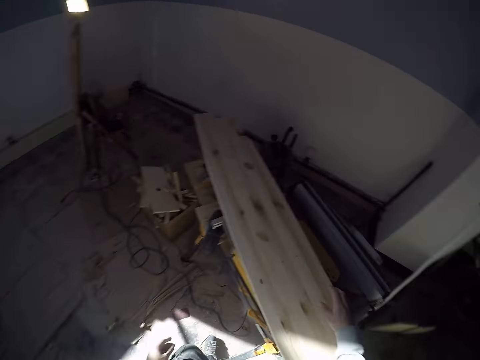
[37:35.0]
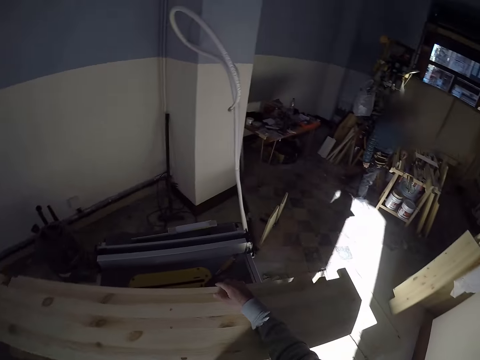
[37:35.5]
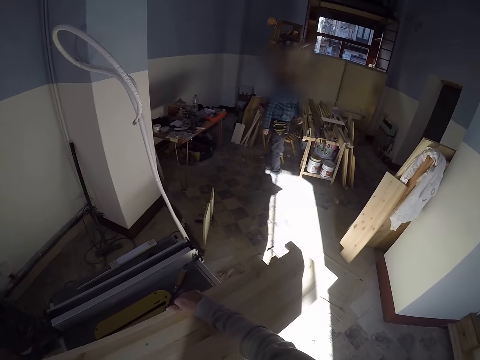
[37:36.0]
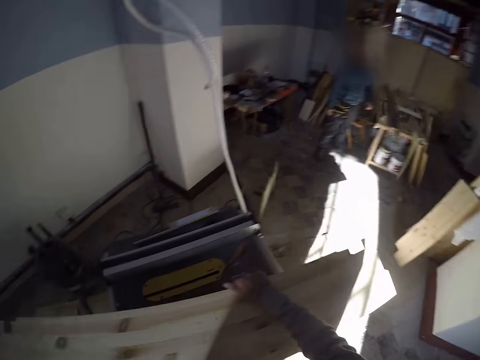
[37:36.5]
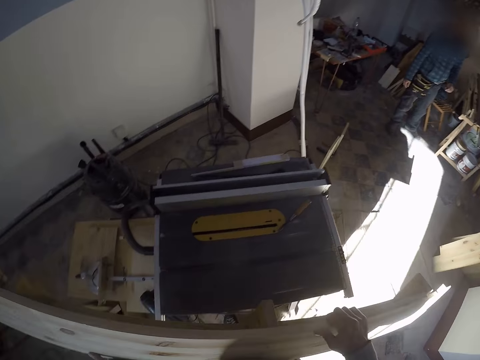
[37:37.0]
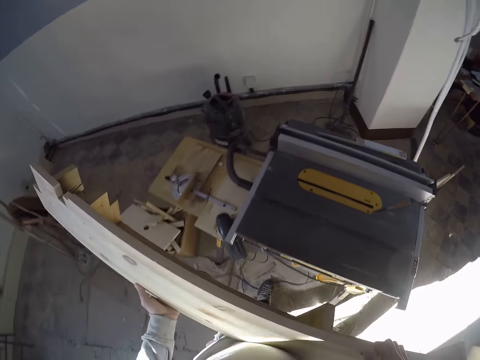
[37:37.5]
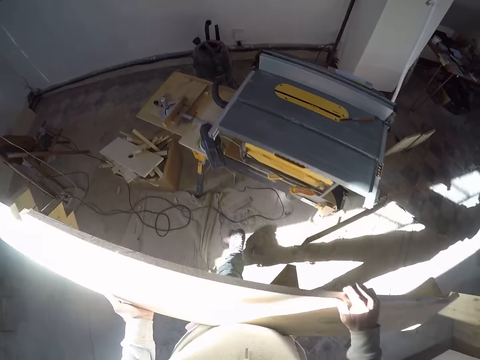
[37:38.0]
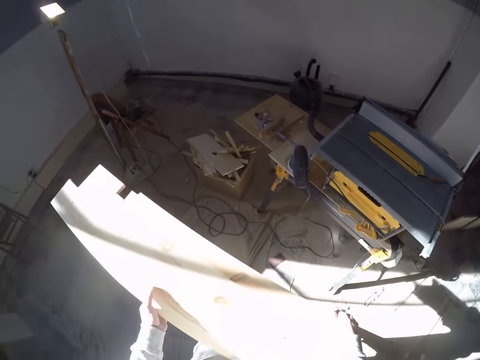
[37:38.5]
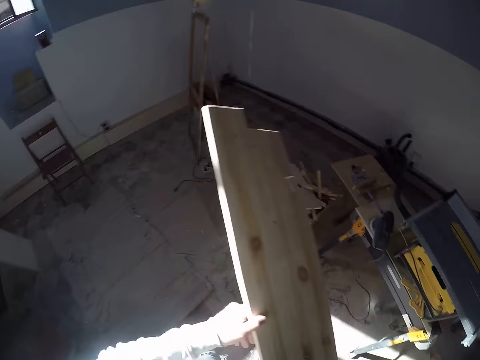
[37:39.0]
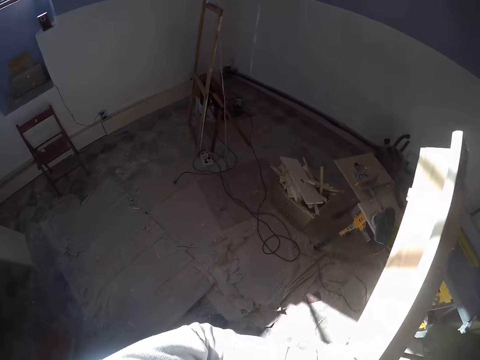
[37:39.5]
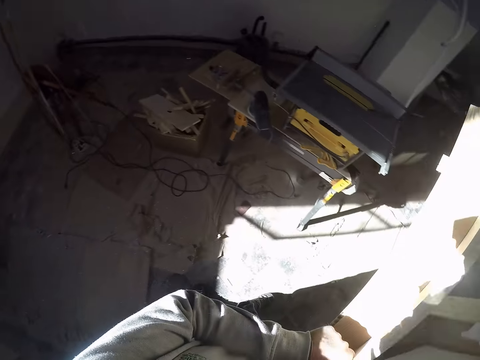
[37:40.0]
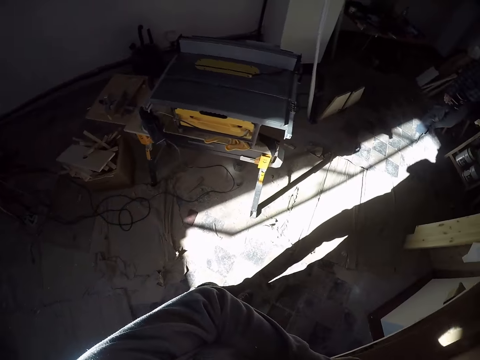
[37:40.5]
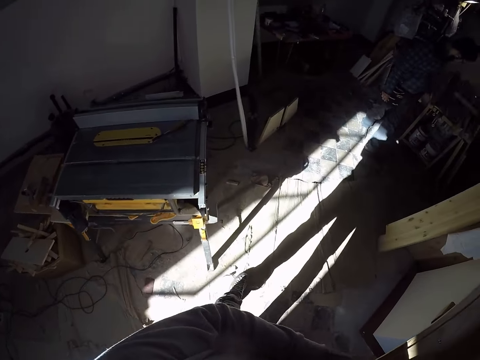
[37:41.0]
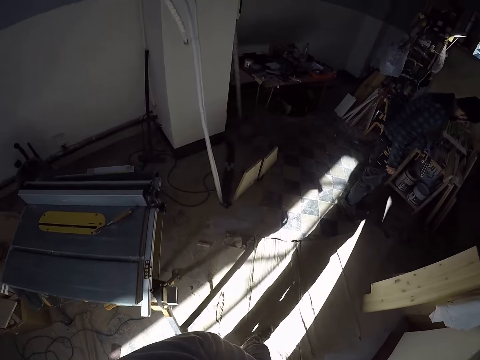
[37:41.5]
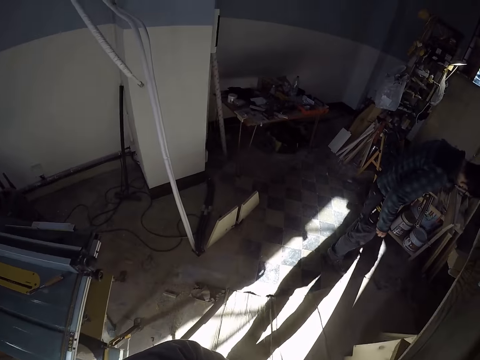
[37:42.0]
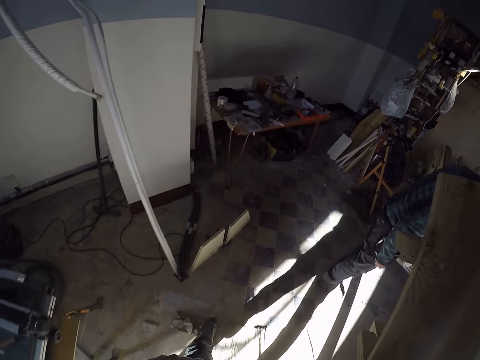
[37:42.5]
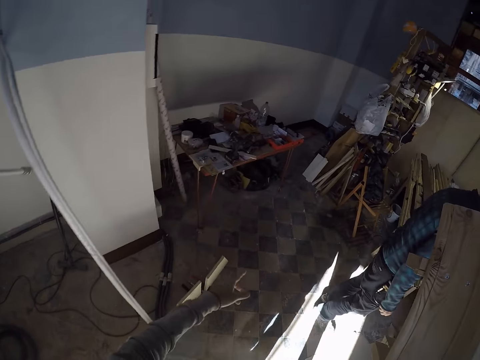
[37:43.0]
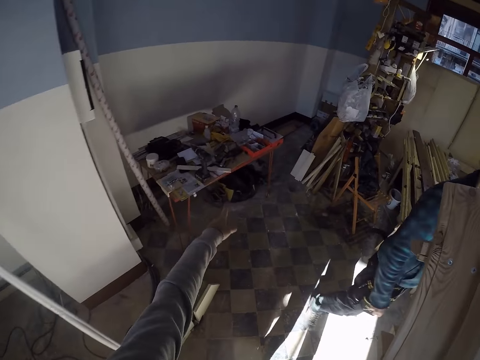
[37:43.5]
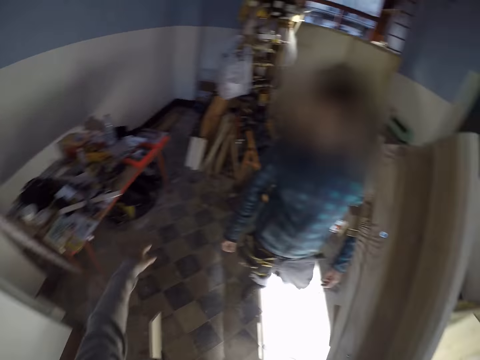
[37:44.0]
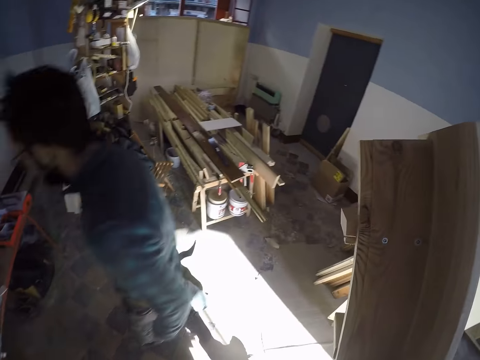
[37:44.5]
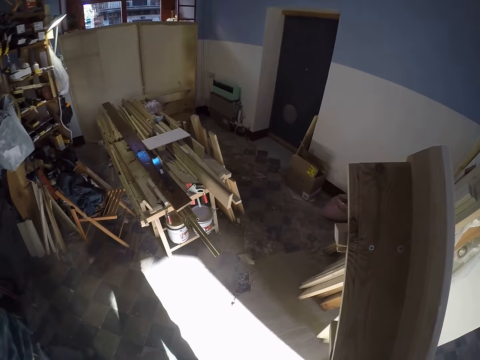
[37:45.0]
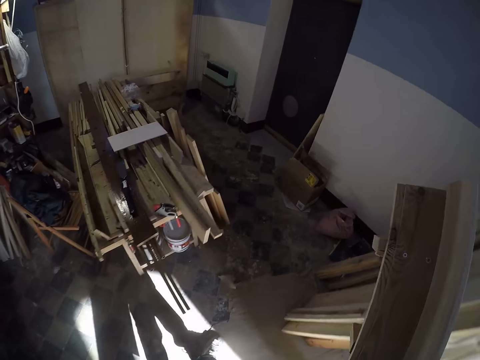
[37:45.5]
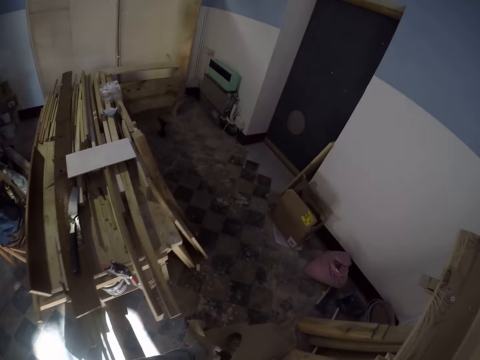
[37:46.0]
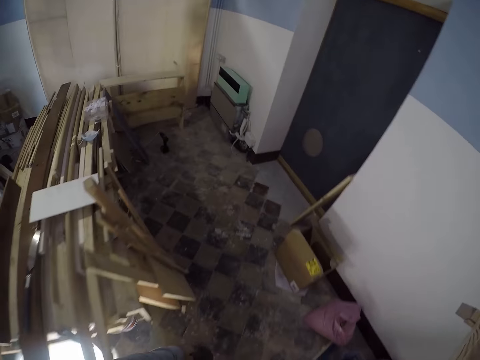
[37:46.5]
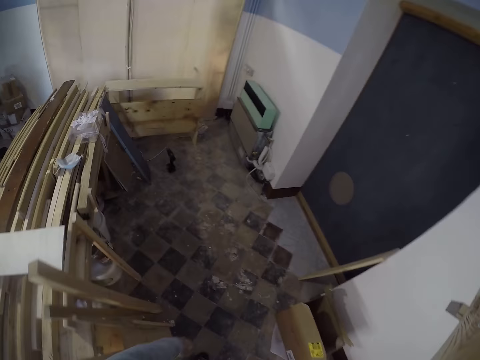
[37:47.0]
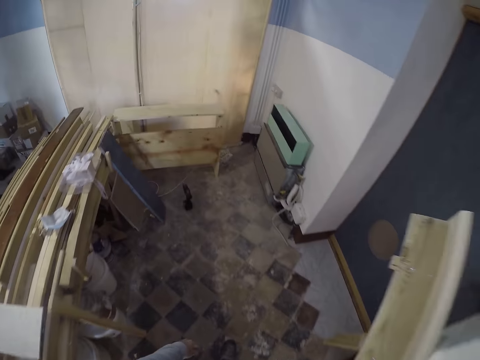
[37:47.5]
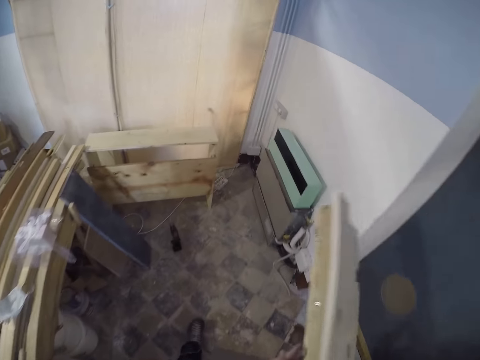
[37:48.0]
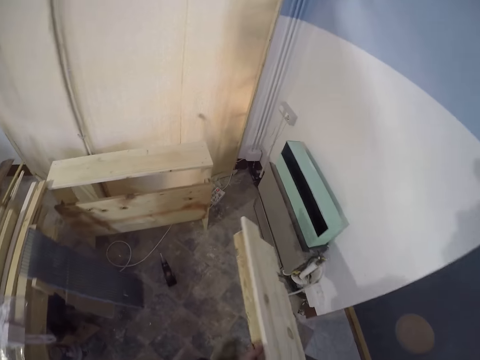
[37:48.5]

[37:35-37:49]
The camera wearer touches the board on the table saw. He holds the big wood on the metal table with his right hand. He lifts the big wood from the metal table with both hands. A person looks at the camera wearer. The camera wearer holds the board well. He walks around. He interacts with the person. The person walks around.

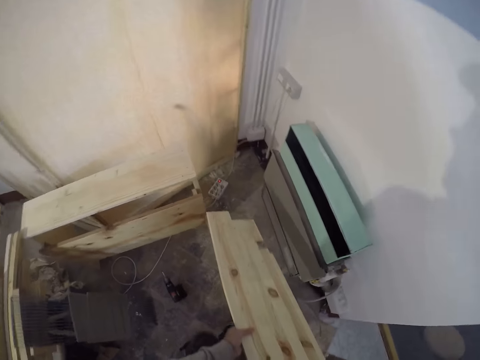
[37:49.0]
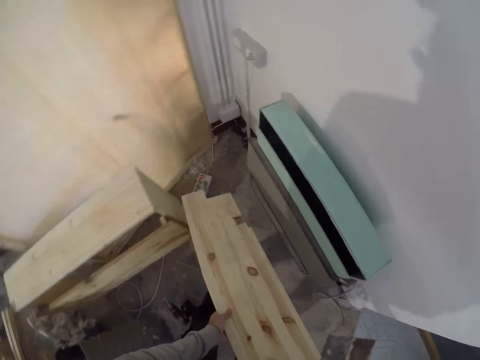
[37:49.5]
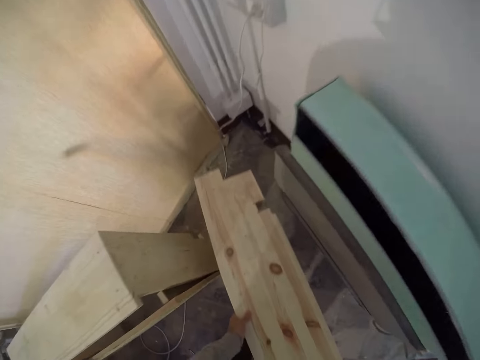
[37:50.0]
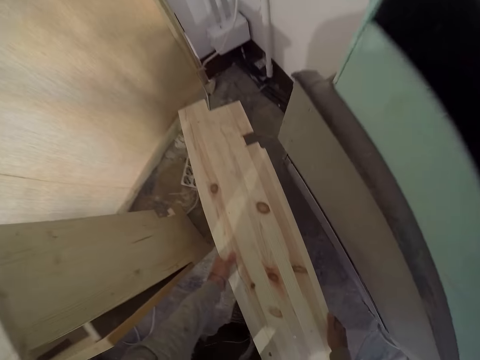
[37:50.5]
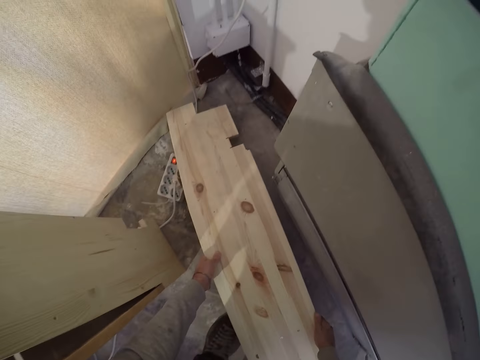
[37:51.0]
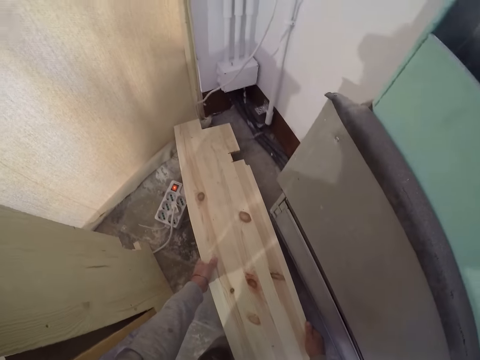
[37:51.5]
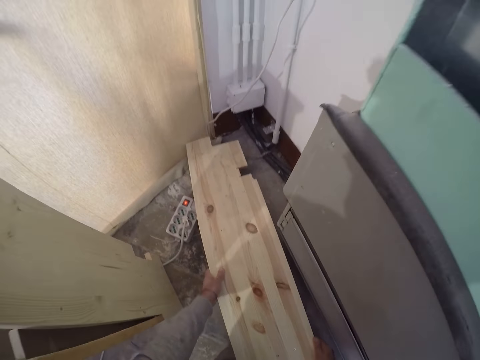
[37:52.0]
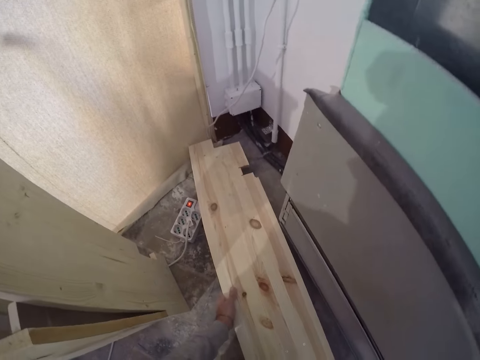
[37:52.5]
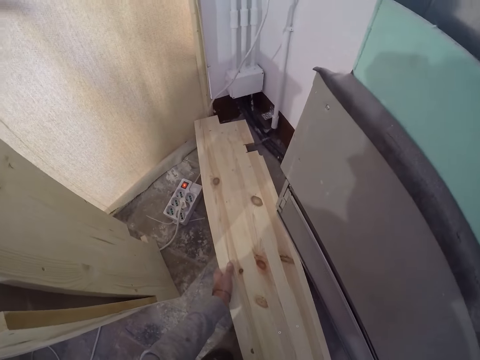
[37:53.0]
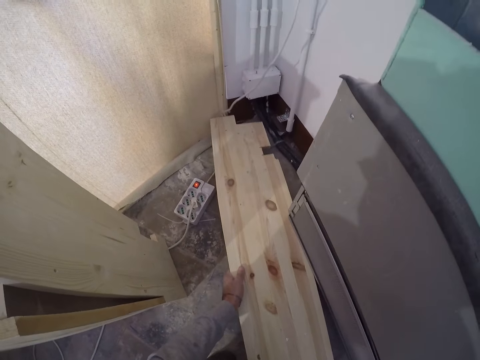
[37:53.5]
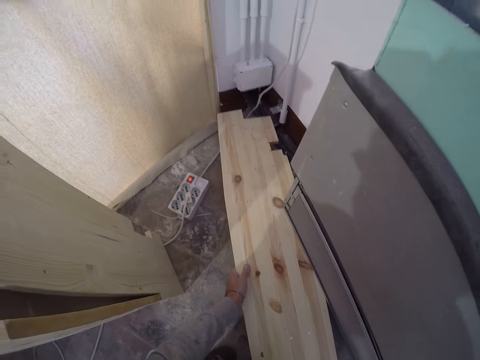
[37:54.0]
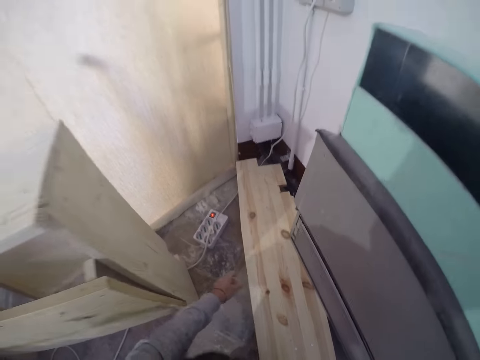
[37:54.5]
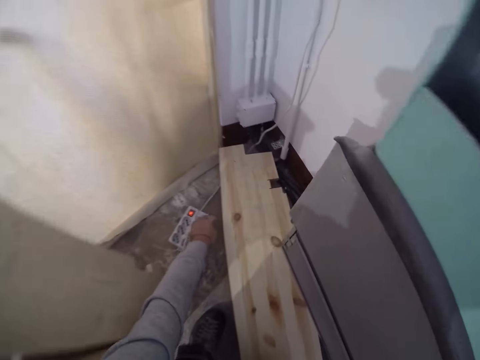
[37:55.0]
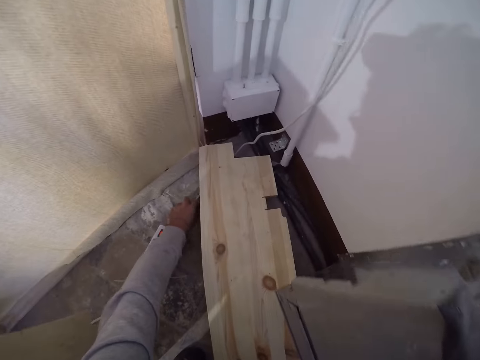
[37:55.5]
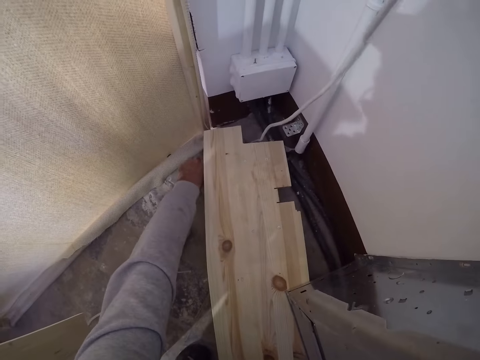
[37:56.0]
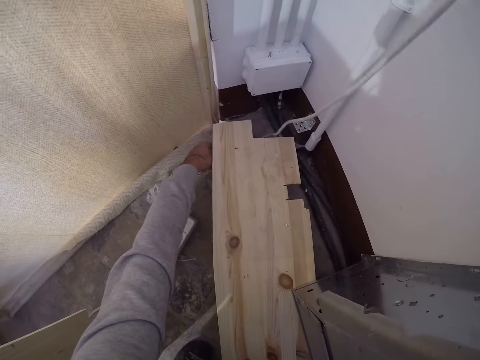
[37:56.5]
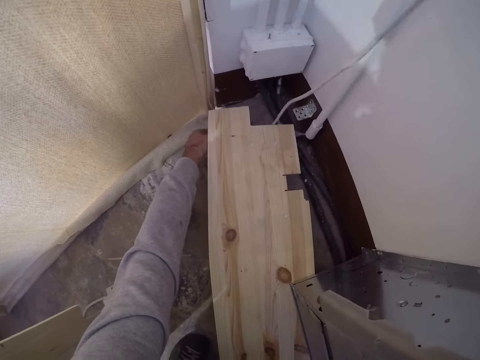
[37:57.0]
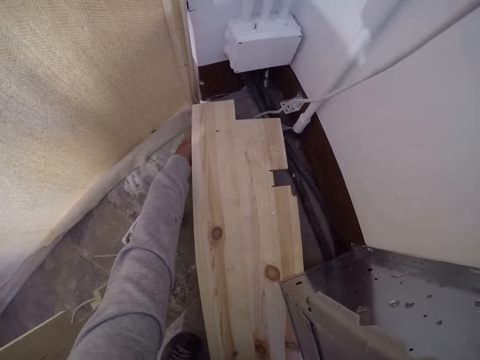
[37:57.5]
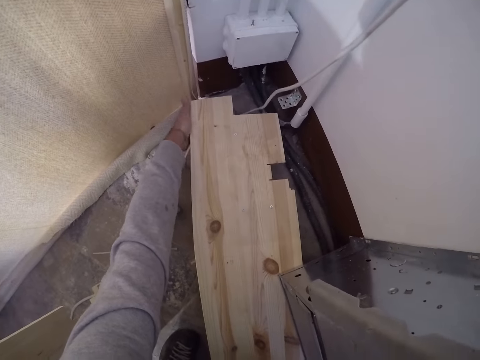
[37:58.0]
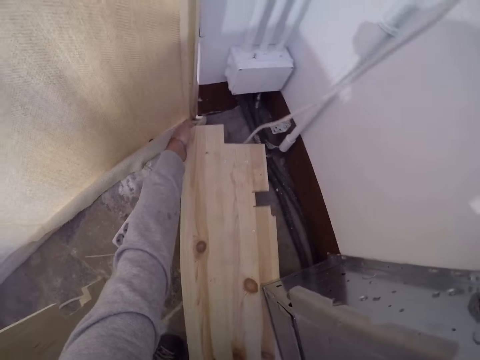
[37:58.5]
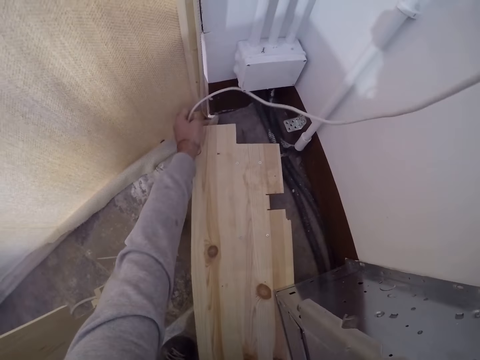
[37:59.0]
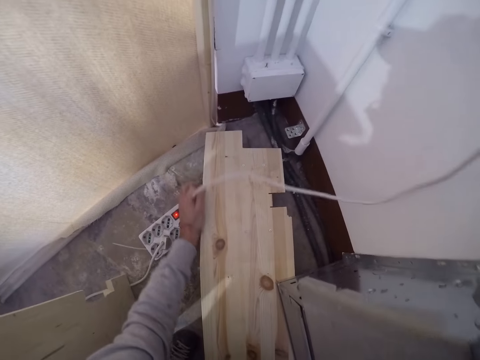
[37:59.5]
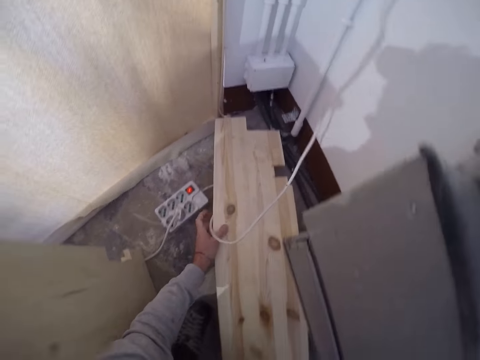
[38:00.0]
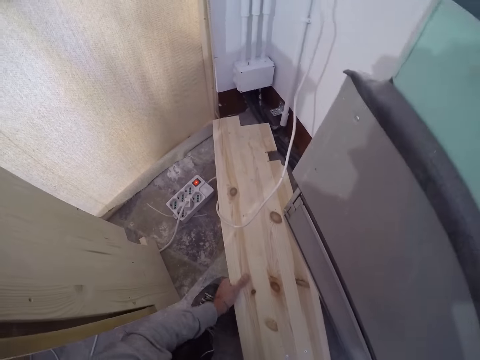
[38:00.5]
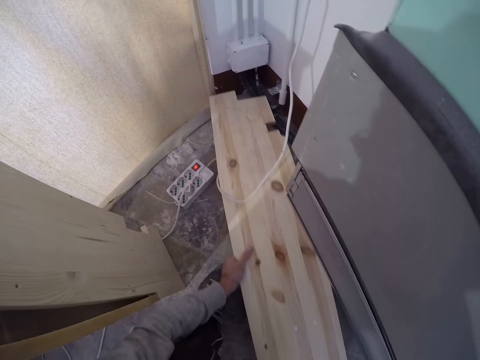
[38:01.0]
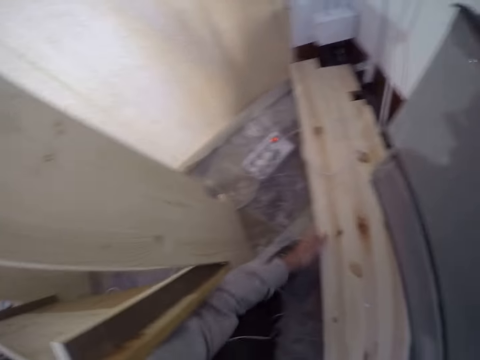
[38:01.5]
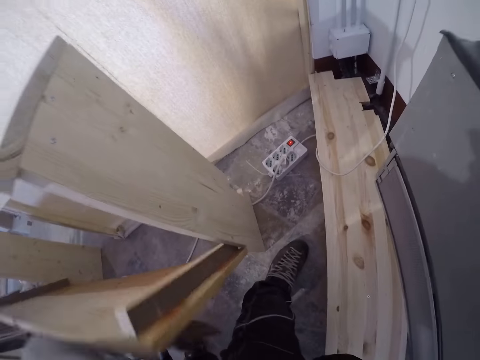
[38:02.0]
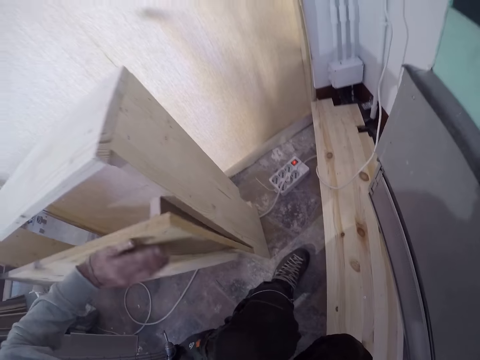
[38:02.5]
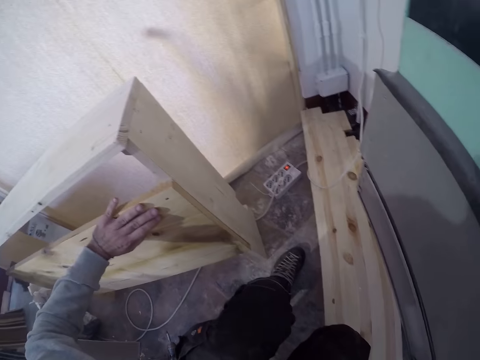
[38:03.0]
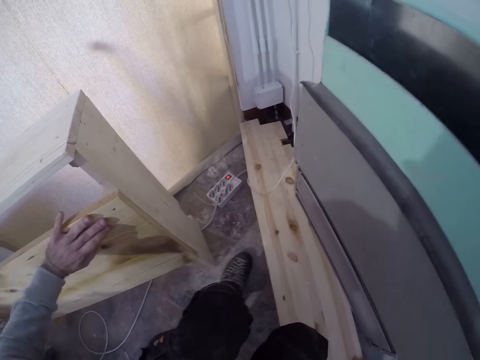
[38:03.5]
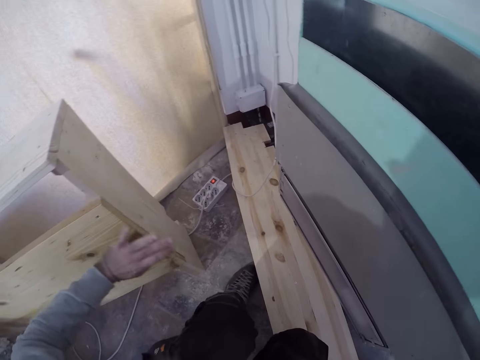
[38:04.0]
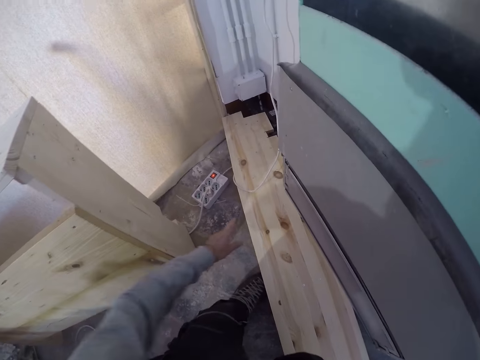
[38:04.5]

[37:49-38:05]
The camera wearer drops the big wood or board on the floor with both hands. He aligns the board. He removes an extension wire under the big wood with his left hand. He moves the board. He adjusts the wood on the floor with both hands. He holds the board with both hands. He adjusts a wood with his left hand. He closes a cabinet.
